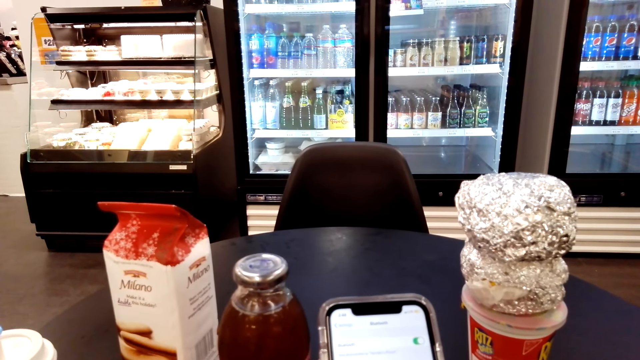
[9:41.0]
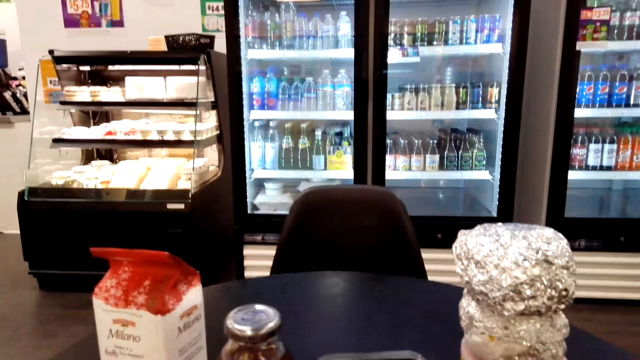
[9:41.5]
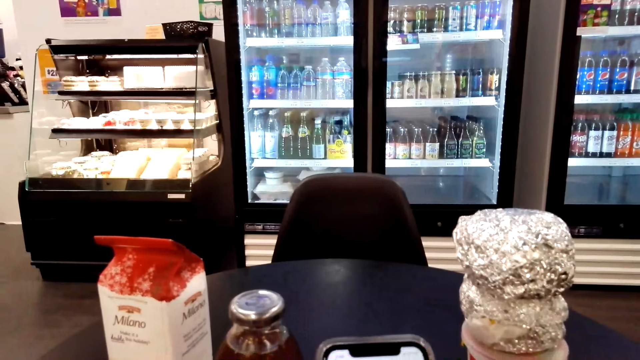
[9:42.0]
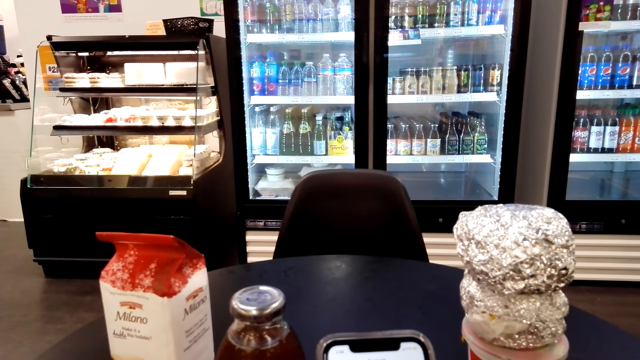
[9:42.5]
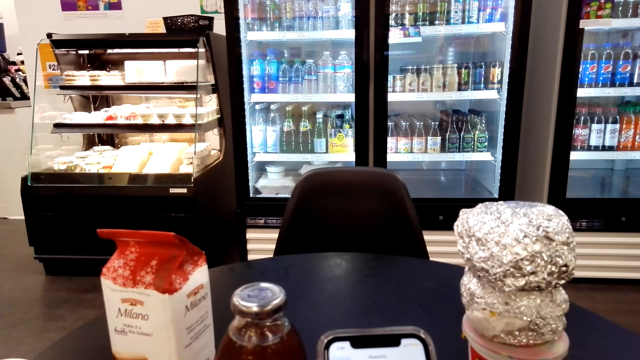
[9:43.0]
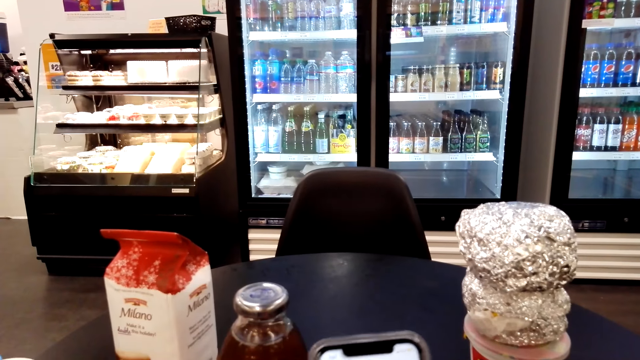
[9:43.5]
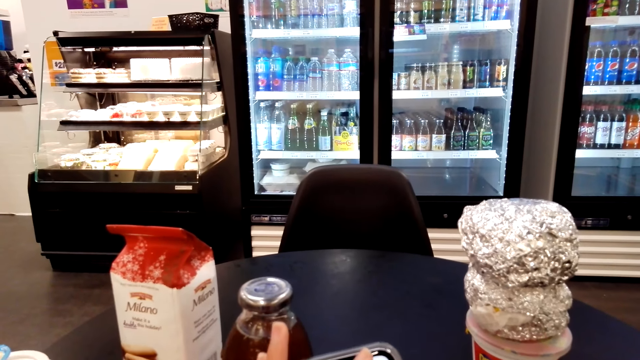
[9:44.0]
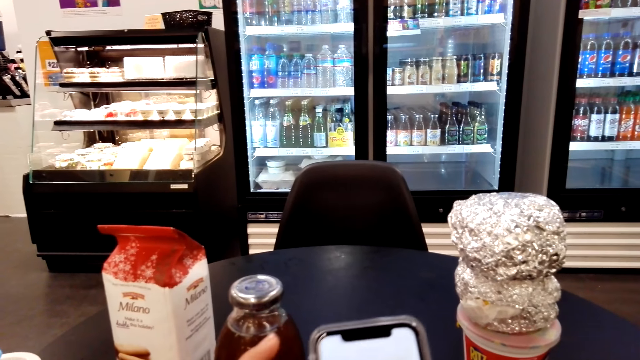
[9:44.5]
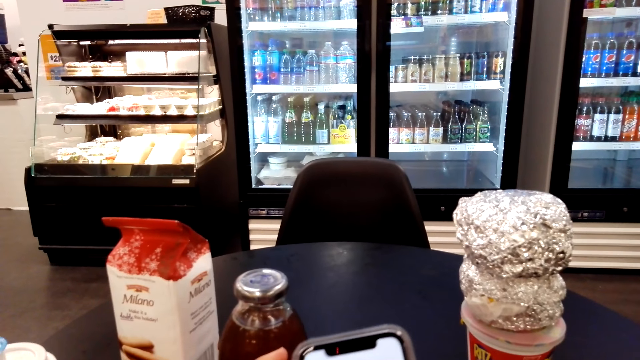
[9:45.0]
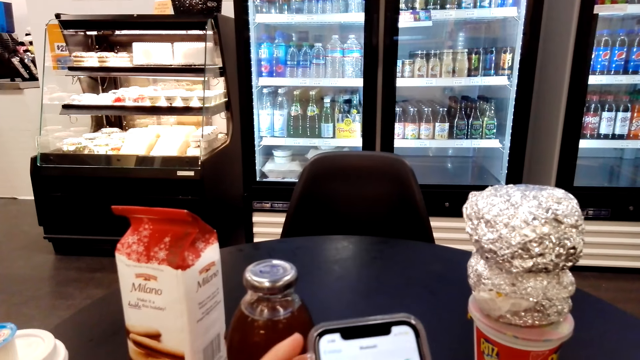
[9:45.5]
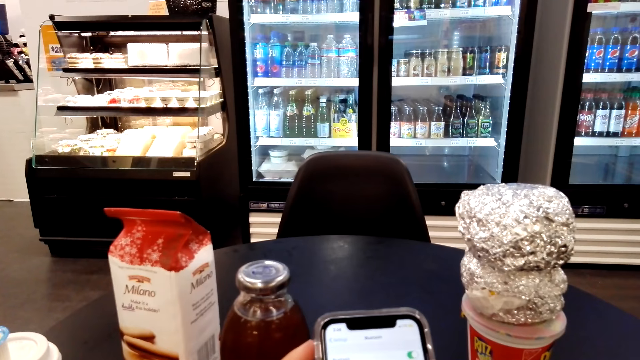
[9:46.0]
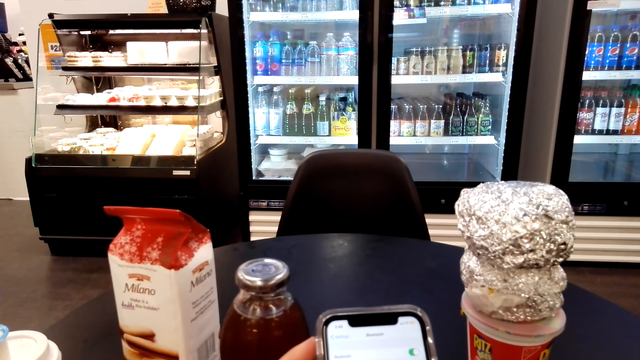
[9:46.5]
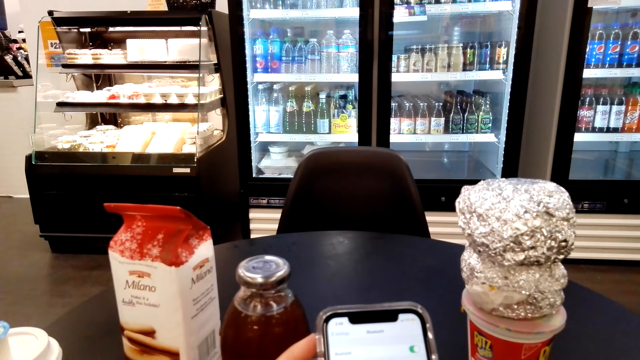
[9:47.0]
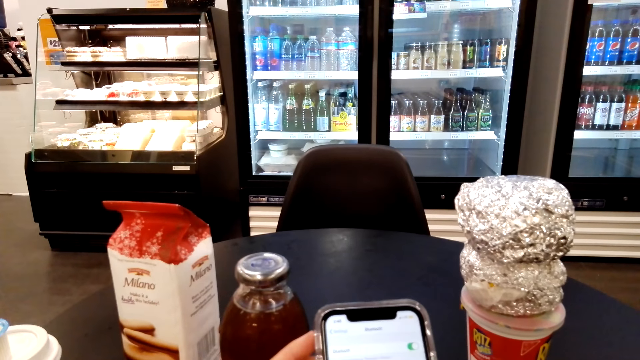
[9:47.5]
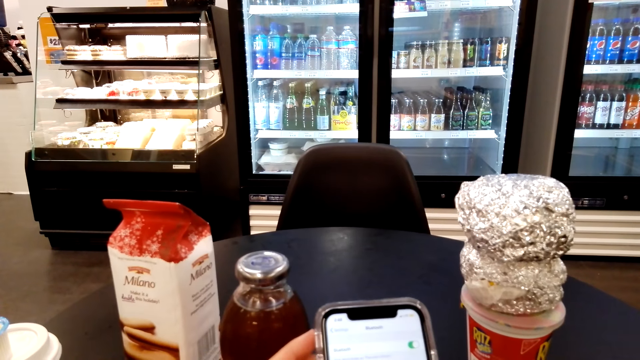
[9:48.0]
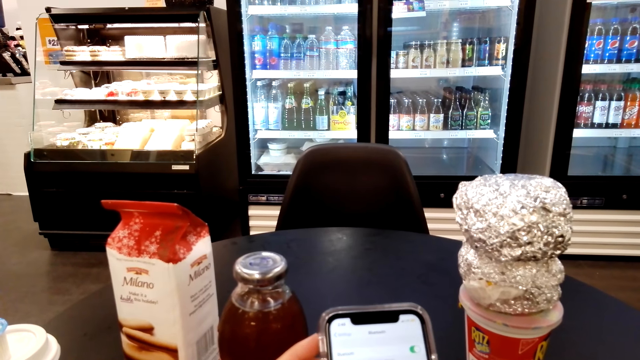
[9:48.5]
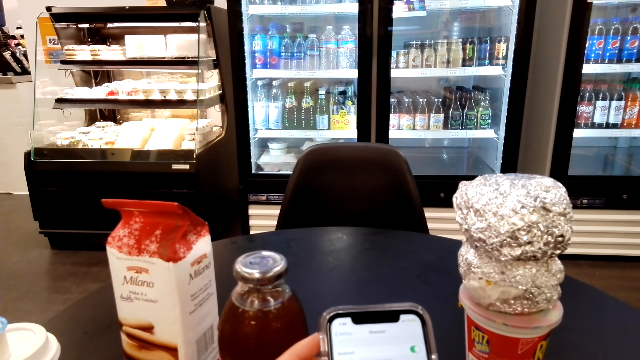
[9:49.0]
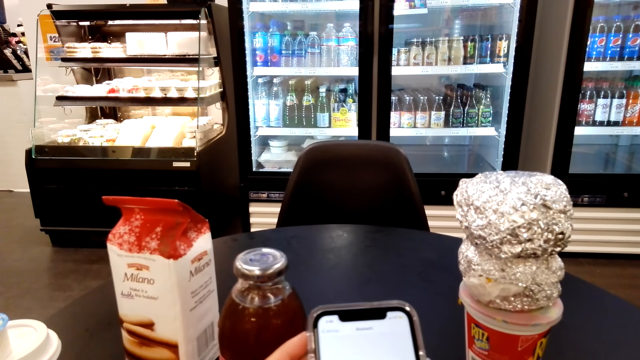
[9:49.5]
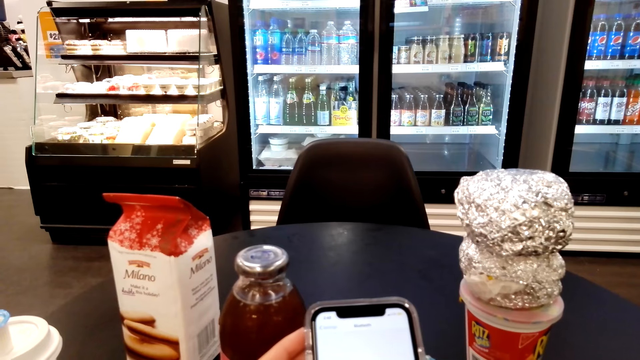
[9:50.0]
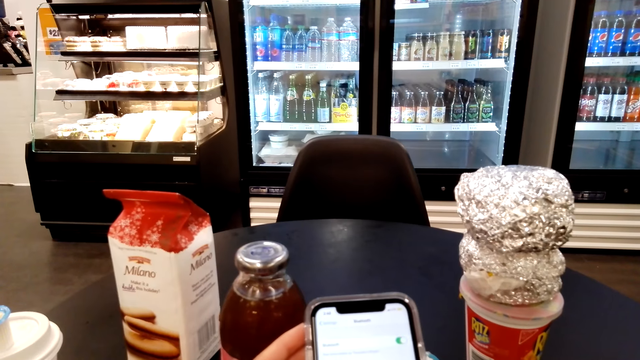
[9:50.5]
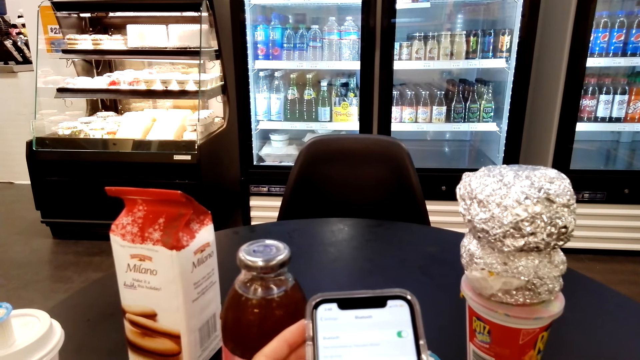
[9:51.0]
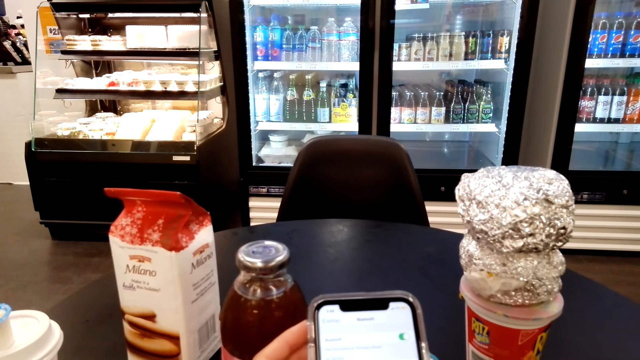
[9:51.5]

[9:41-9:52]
The camera wearer swipes on the phone with the left hand. They touch the phone. They look at the phone. They hold the phone with both hands.

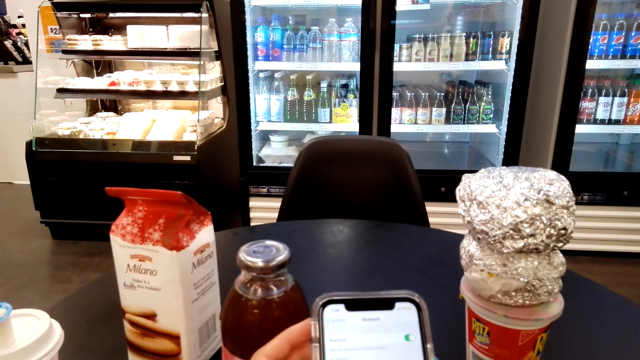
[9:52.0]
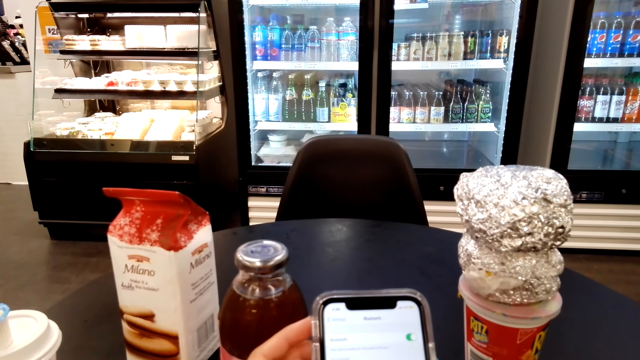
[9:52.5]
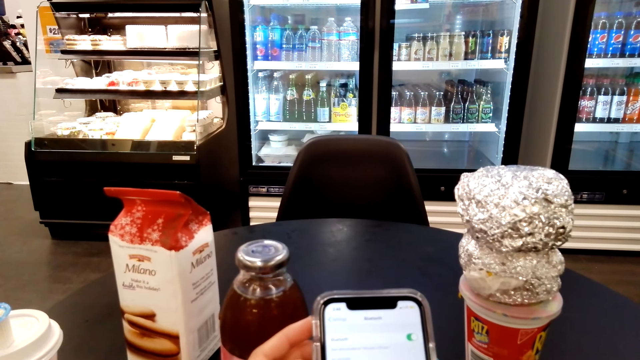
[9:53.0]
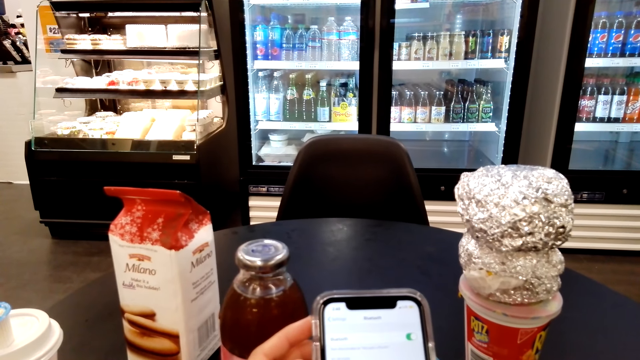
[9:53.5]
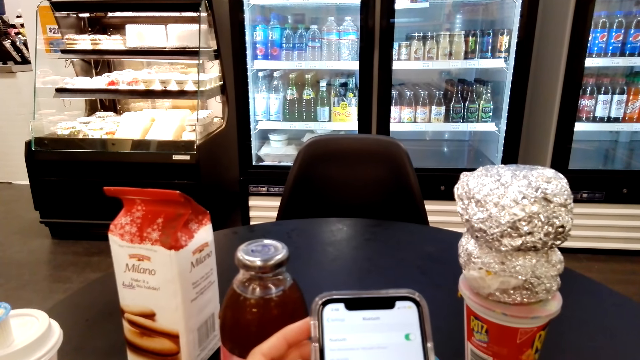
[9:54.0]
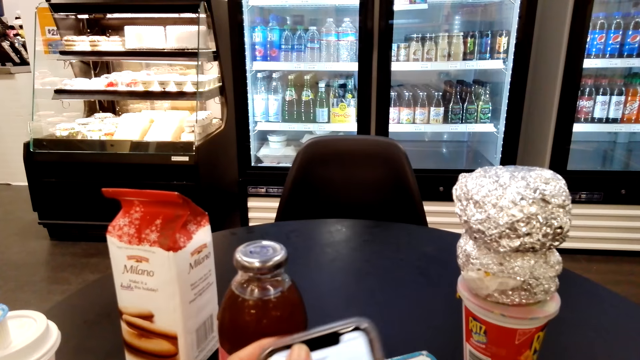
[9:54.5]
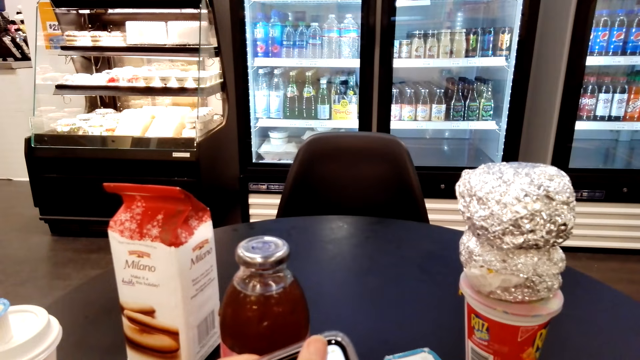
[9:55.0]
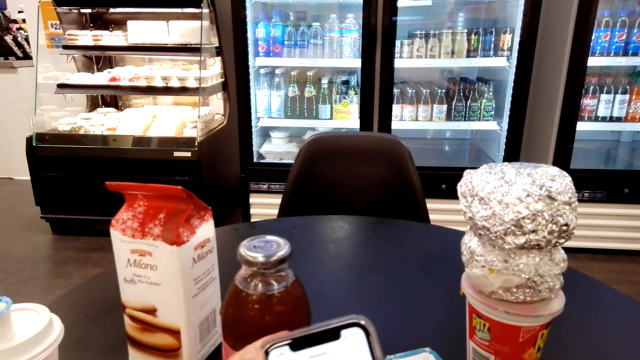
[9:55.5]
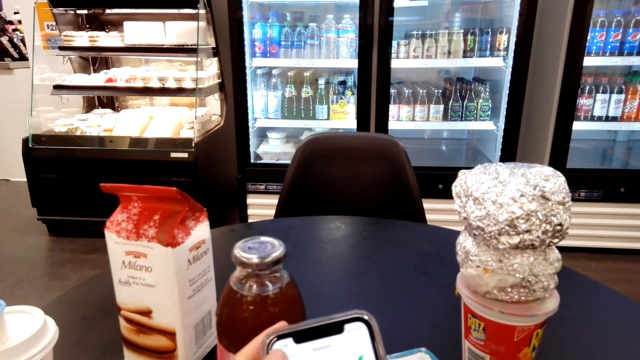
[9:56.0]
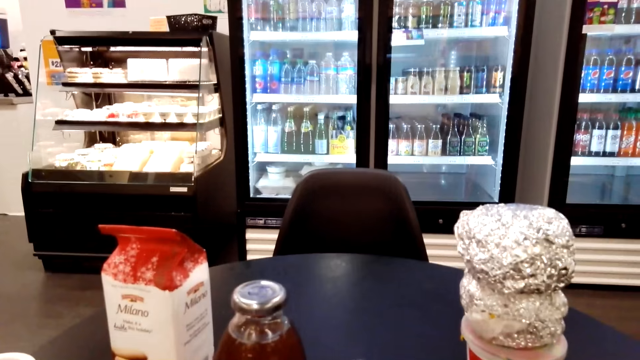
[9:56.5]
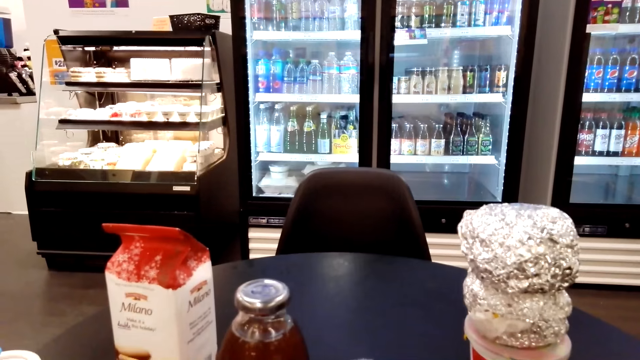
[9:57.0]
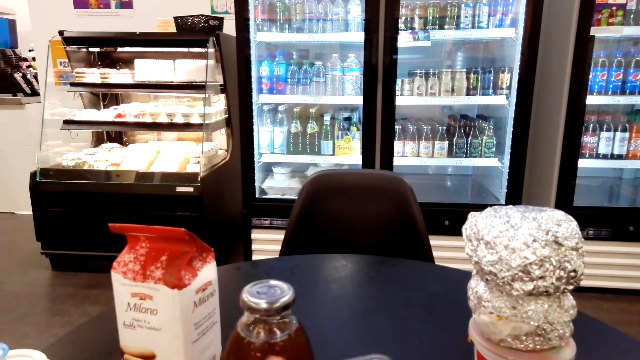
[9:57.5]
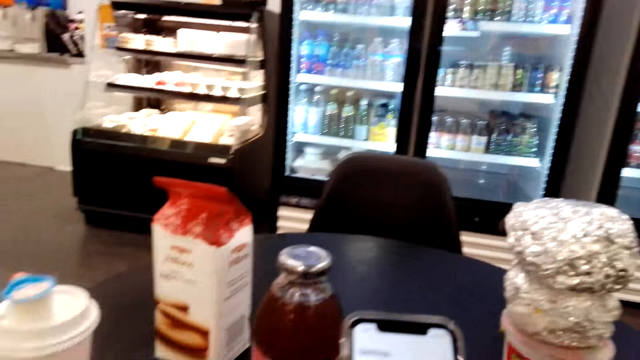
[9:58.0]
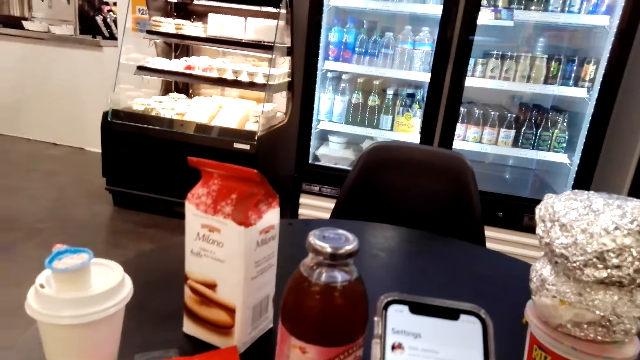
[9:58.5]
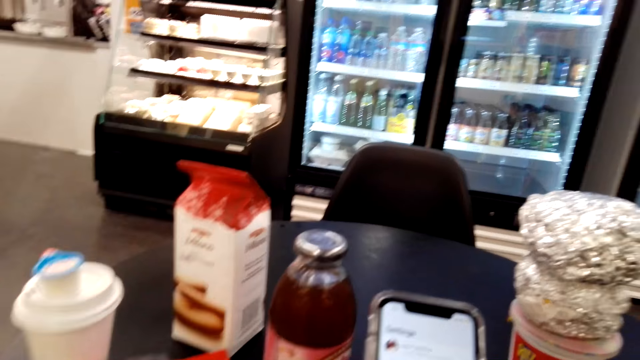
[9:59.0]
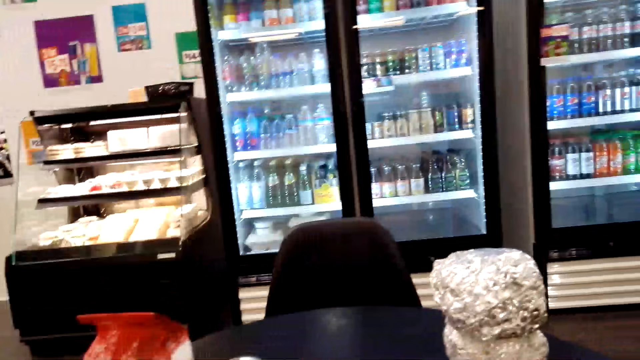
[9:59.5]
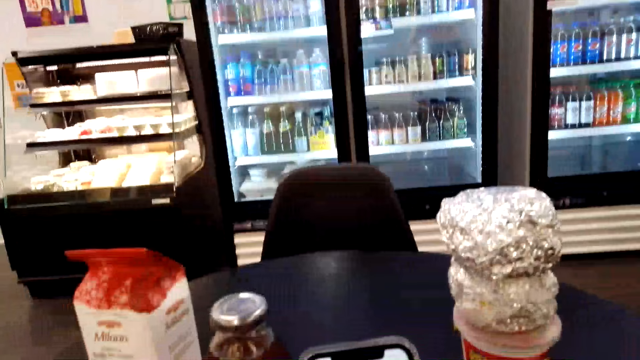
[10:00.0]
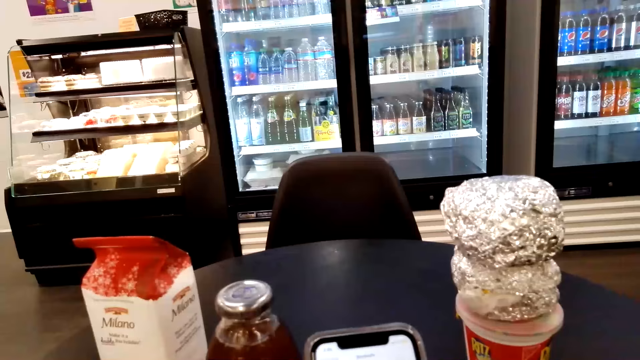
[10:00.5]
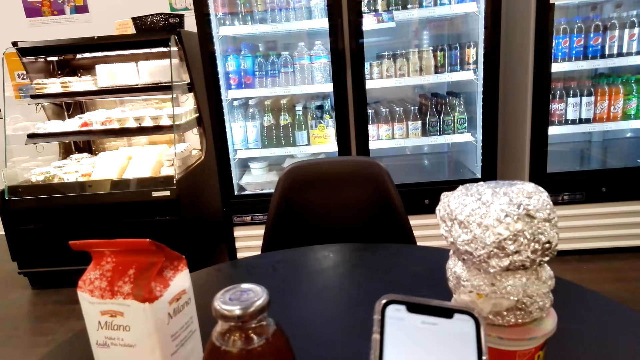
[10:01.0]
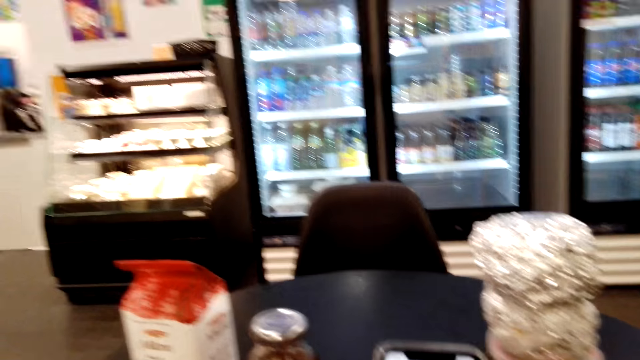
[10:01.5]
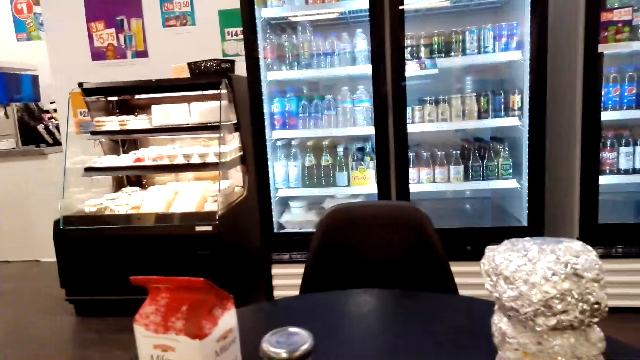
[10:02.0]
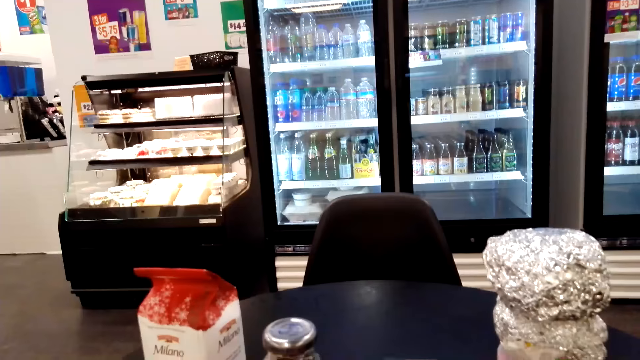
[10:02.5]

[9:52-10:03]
The camera wearer moves the phone. They swipe on the phone with the left hand. They look at the table. They look at the phone. They hold the phone with both hands.
